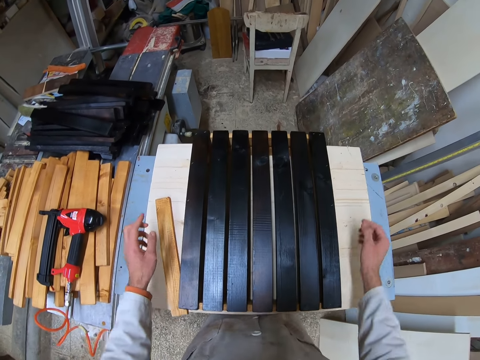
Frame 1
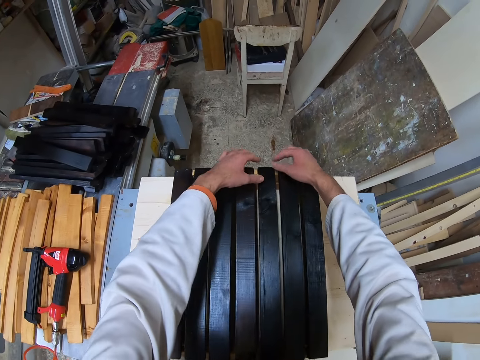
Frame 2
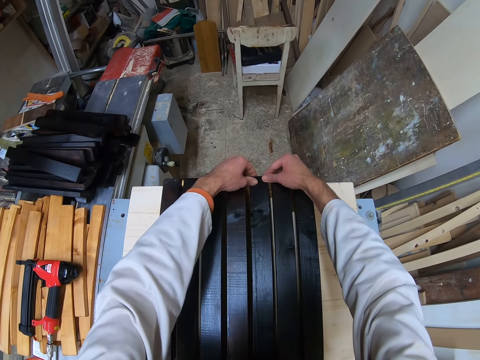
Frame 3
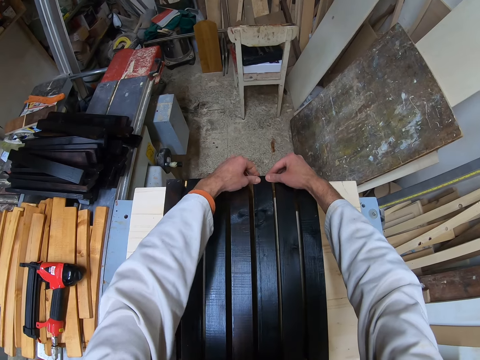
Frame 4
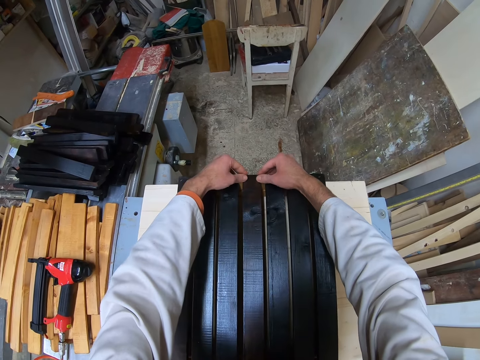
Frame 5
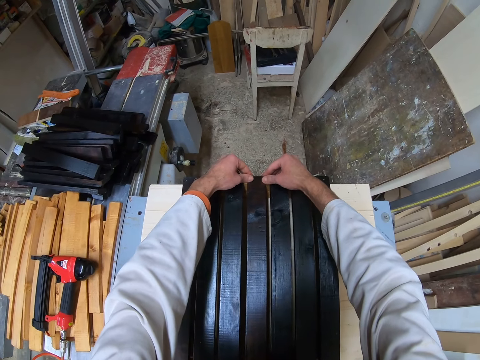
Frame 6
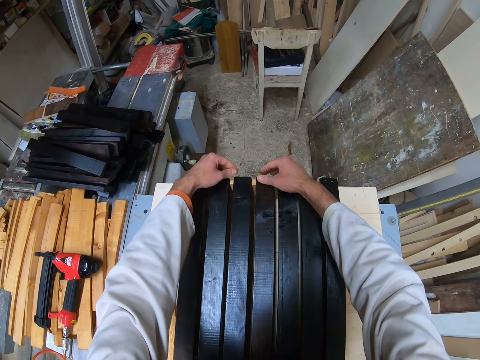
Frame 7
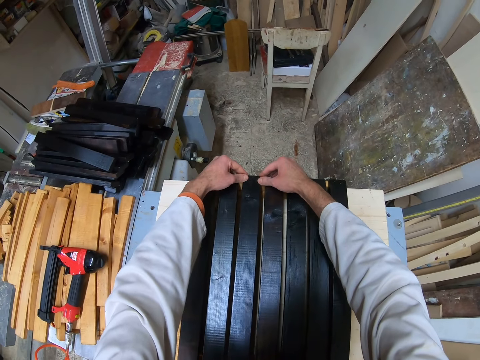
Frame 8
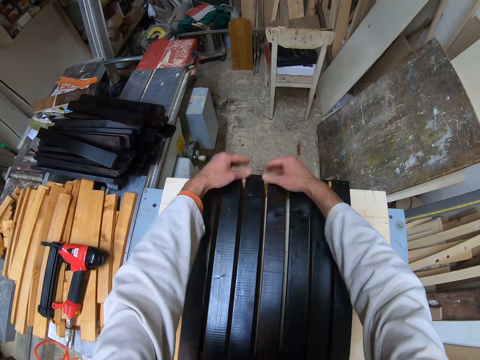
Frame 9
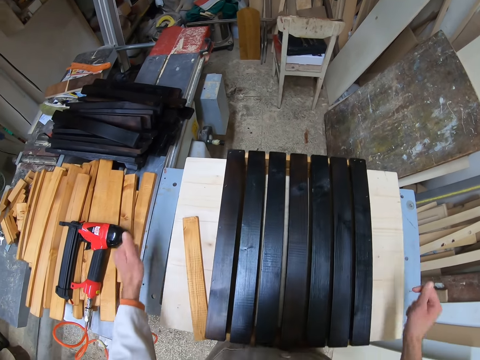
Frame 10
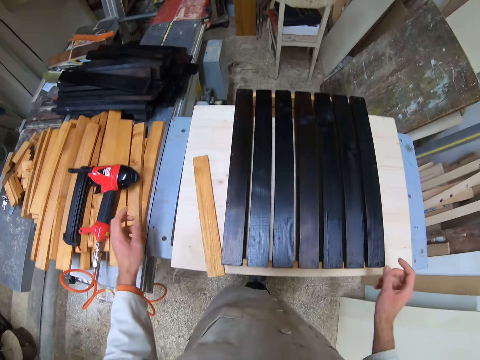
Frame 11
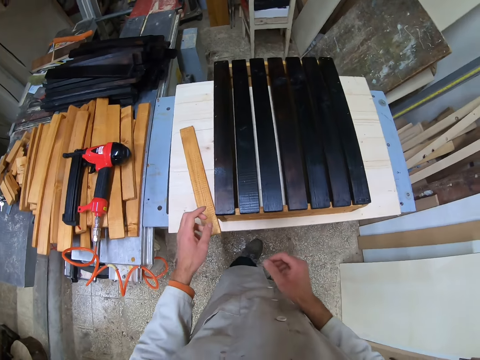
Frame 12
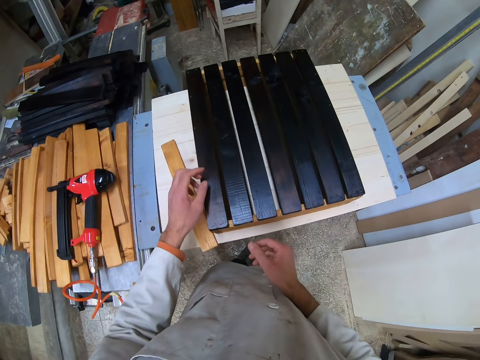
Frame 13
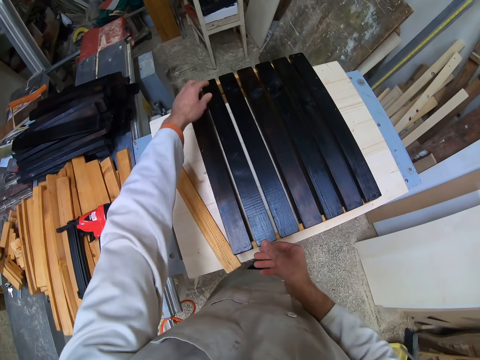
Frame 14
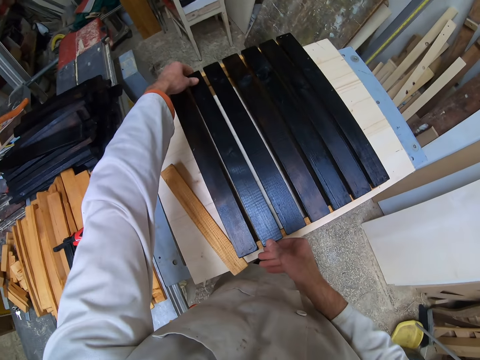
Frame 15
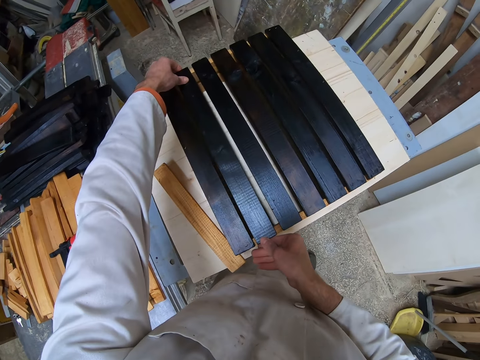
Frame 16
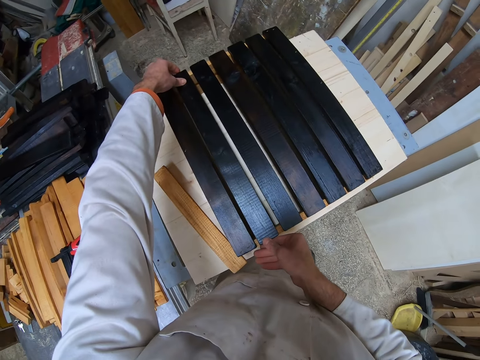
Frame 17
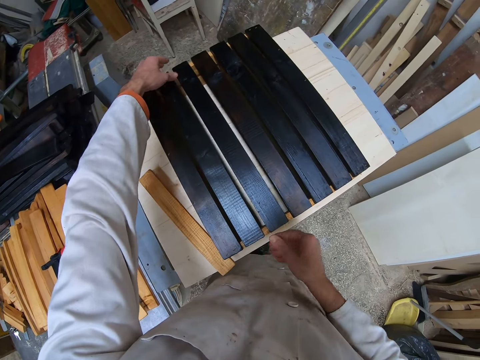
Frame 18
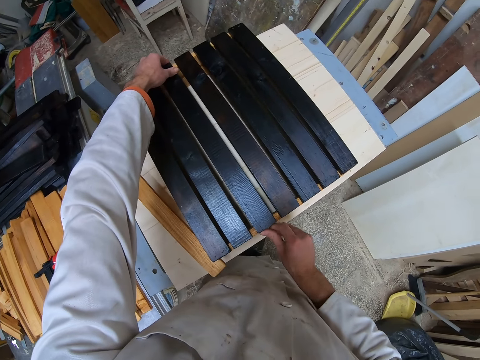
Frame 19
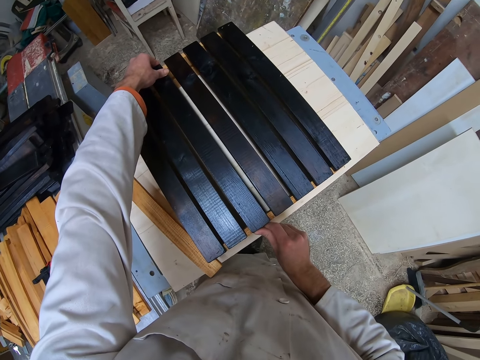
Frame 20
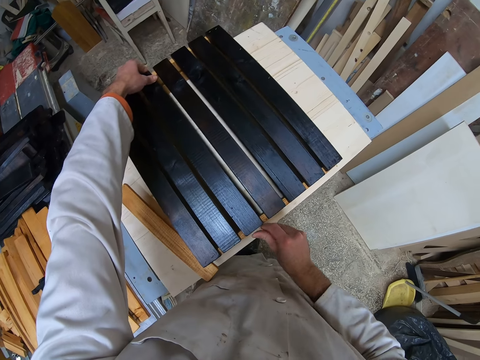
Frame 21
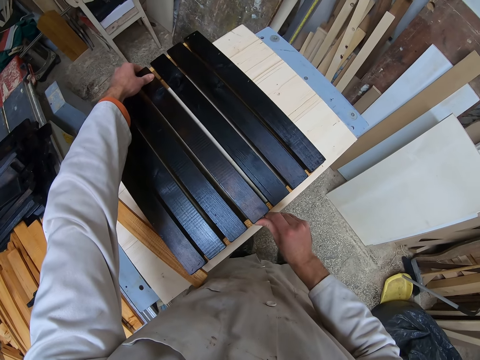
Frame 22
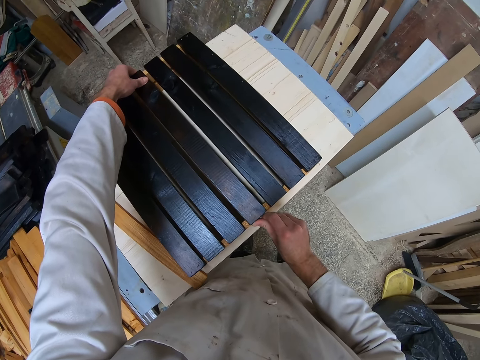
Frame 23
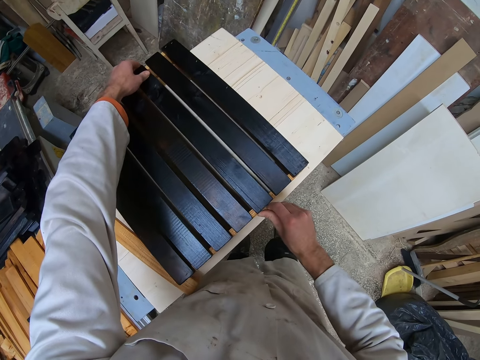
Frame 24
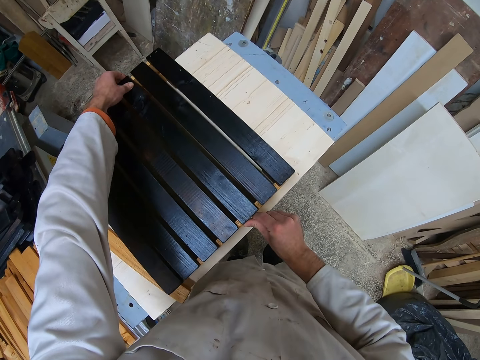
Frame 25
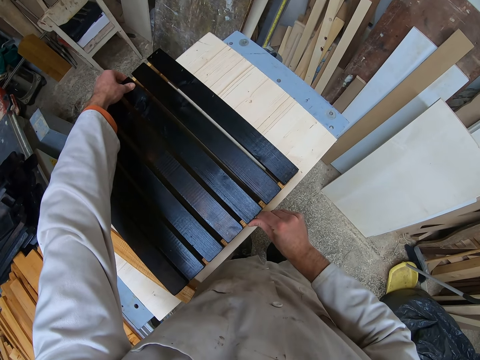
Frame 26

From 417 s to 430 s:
The camera wearer continues to adjust the wood properly.

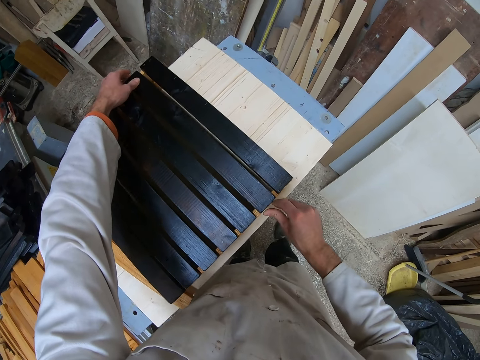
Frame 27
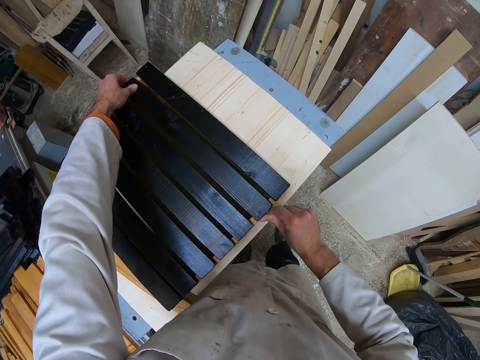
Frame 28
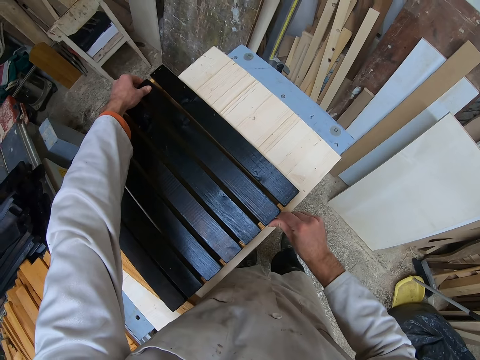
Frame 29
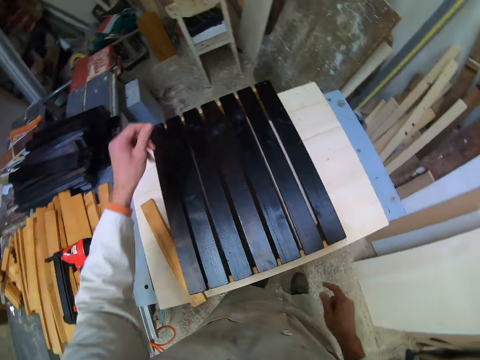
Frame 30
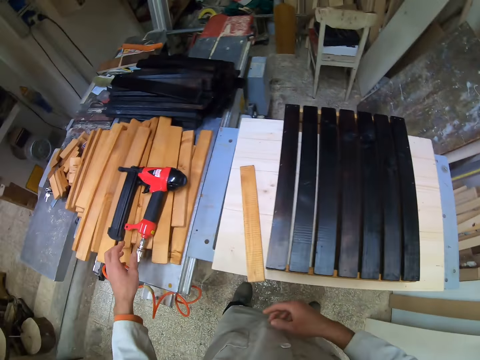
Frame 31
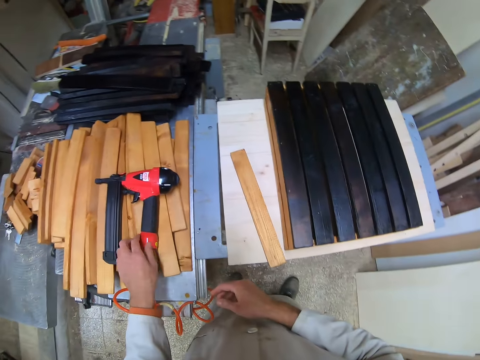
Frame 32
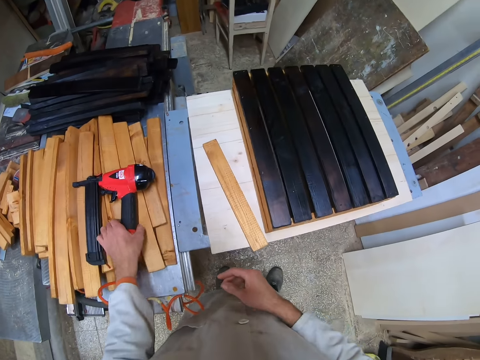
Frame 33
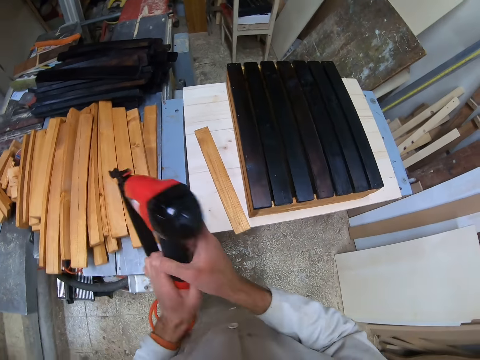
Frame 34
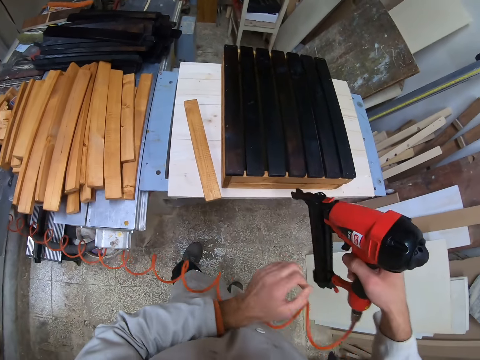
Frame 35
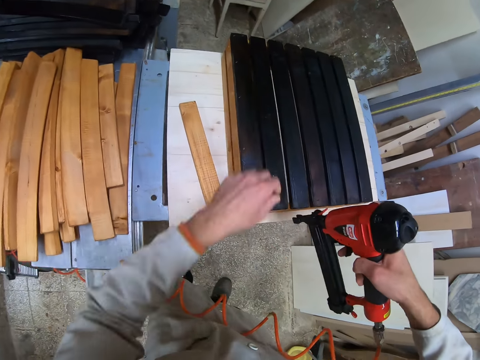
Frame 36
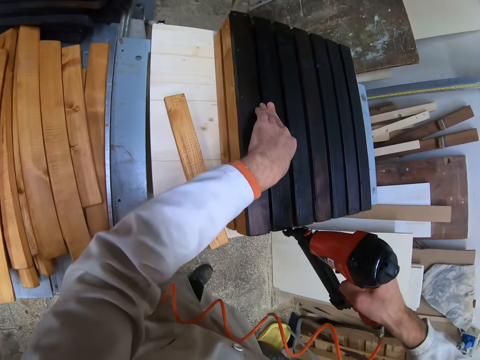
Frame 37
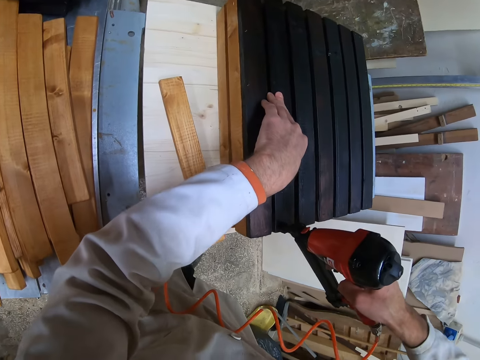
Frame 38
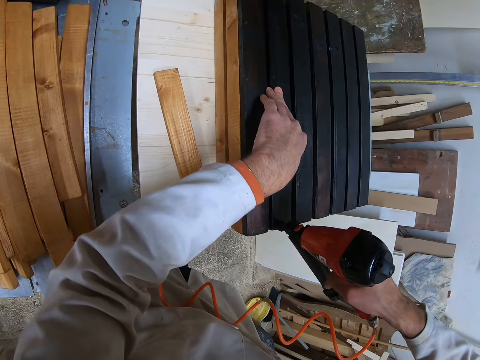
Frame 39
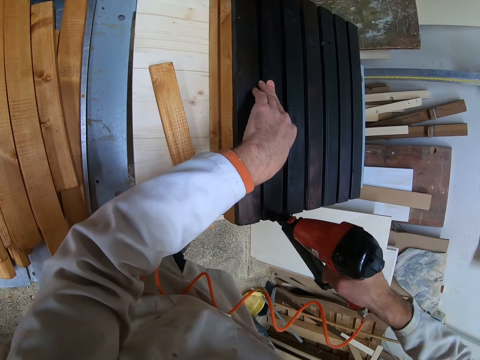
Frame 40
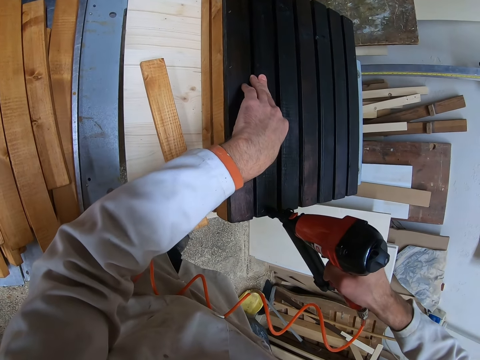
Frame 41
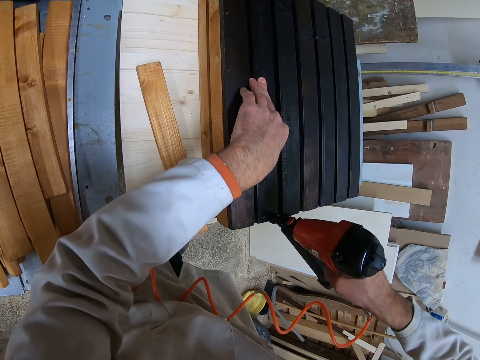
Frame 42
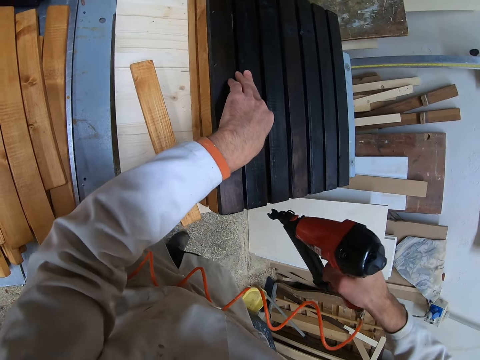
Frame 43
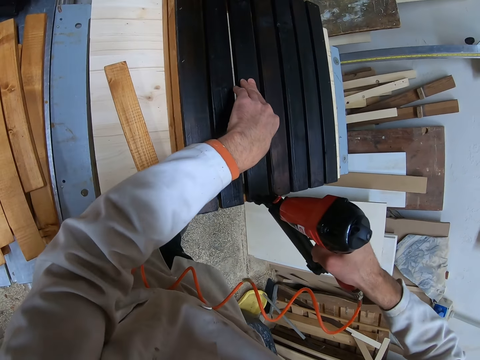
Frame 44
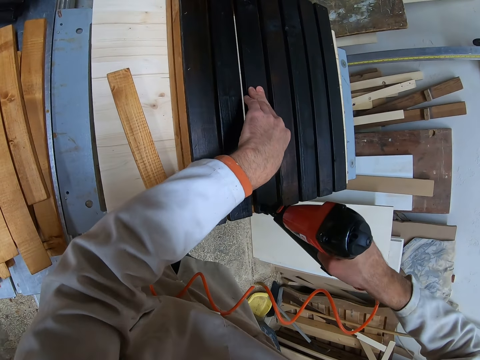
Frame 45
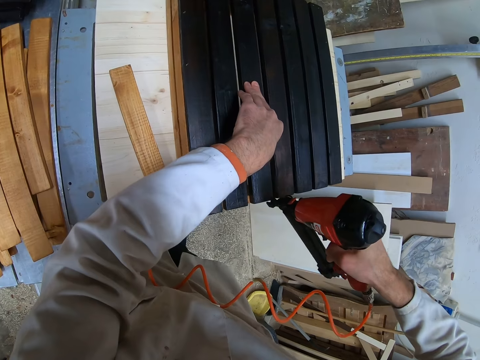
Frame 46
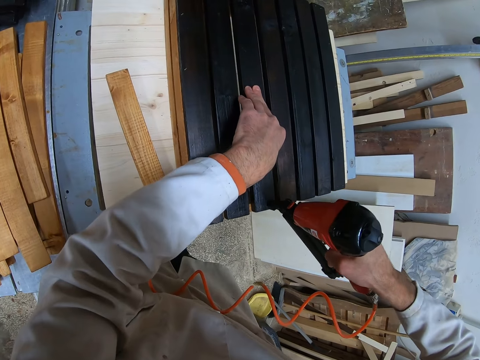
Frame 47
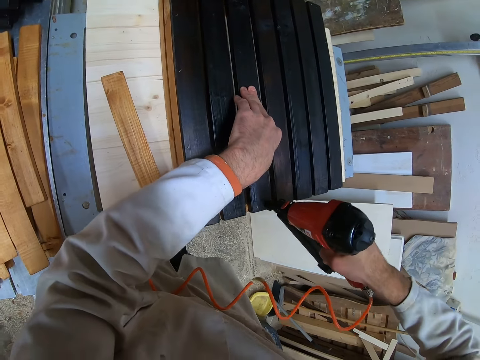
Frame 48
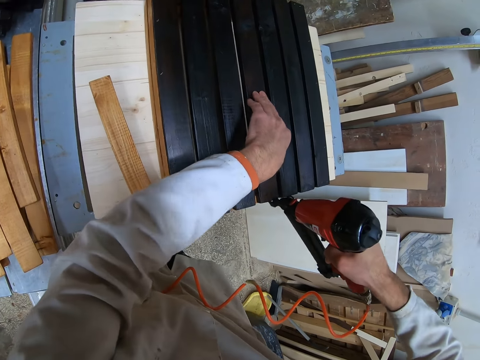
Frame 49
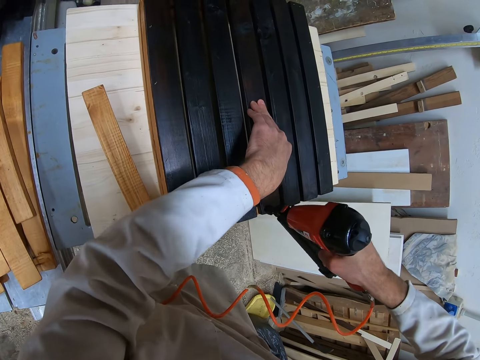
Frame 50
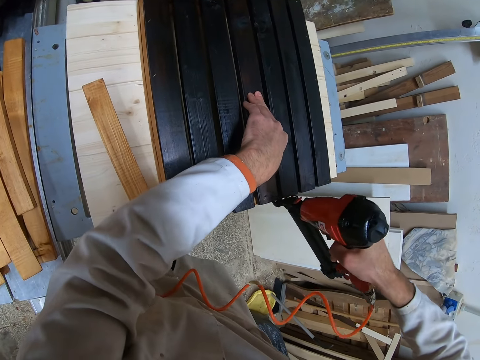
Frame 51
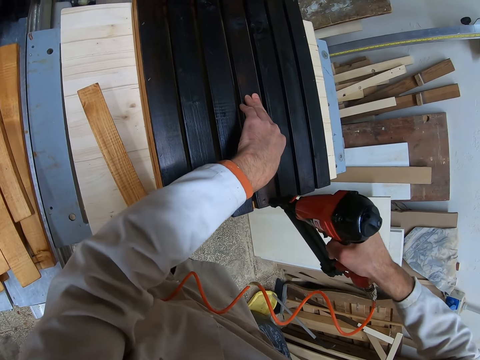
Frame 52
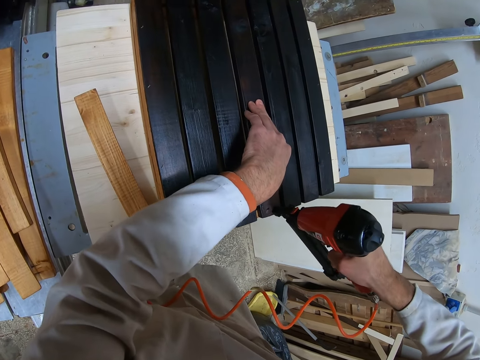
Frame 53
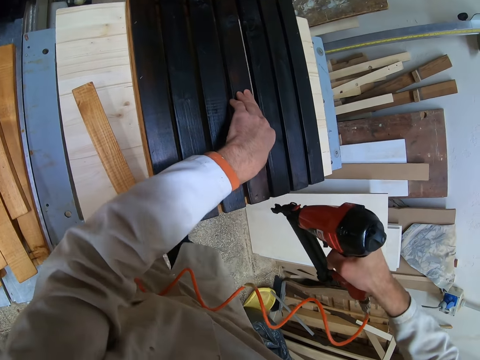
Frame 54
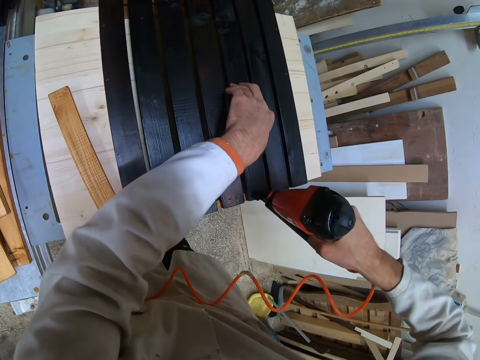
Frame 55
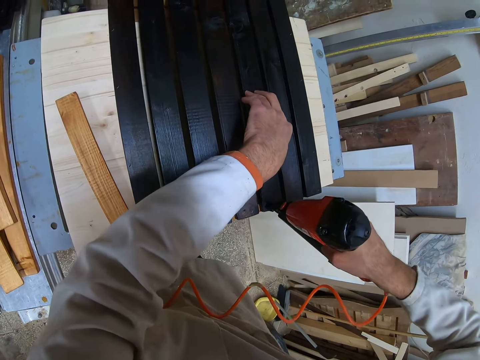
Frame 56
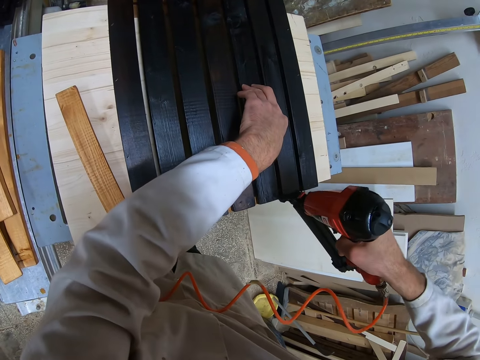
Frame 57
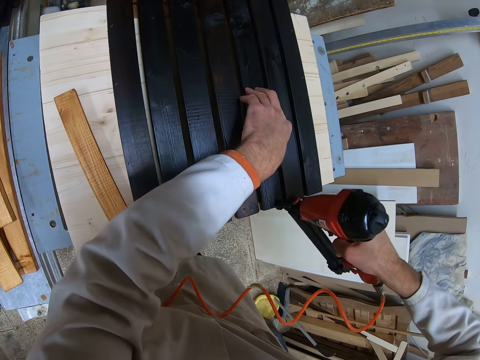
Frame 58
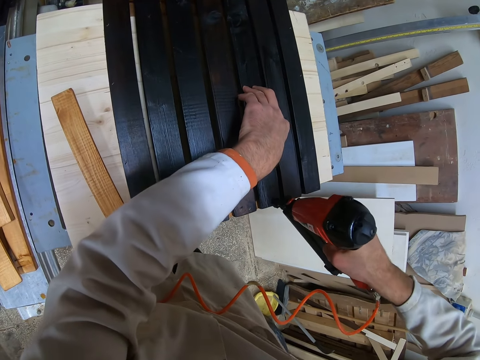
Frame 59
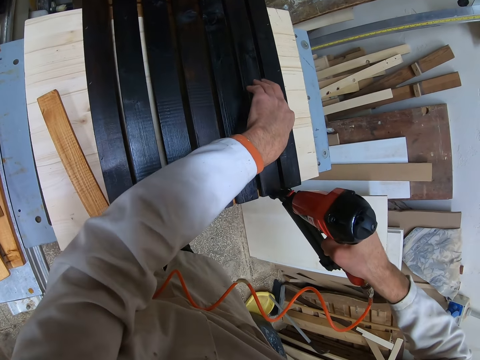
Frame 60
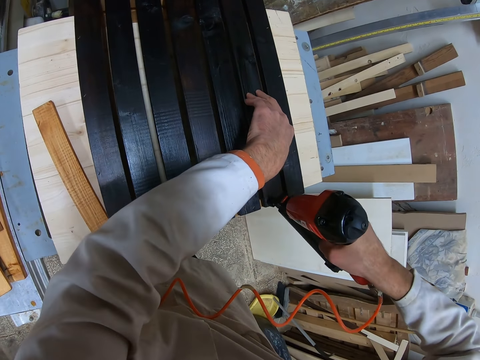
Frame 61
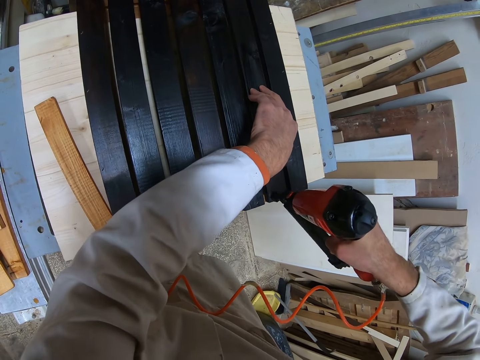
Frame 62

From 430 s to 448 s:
The camera wearer takes the nail gun. They drive nails in the timber with the nail gun.
